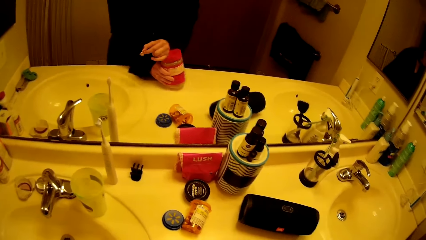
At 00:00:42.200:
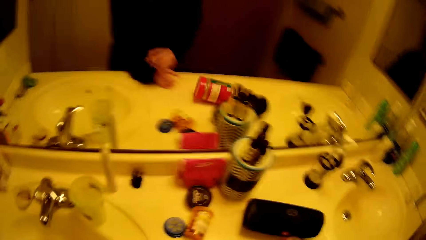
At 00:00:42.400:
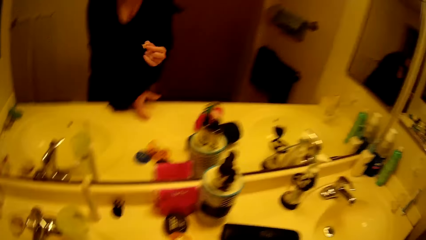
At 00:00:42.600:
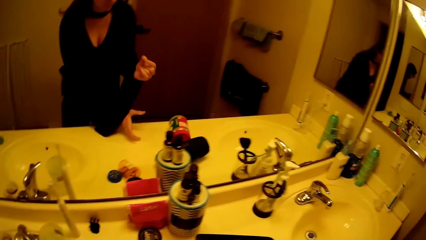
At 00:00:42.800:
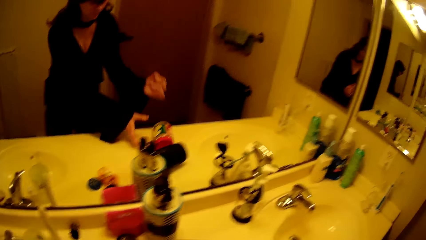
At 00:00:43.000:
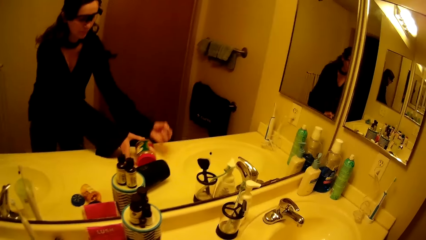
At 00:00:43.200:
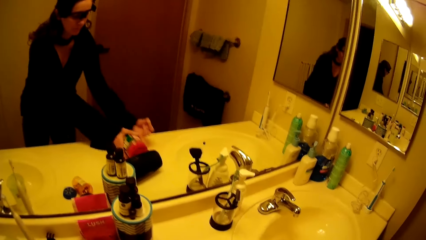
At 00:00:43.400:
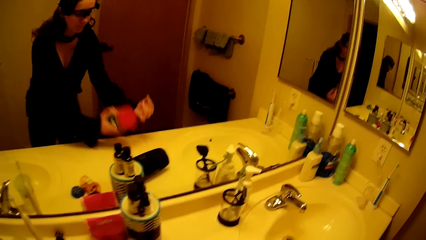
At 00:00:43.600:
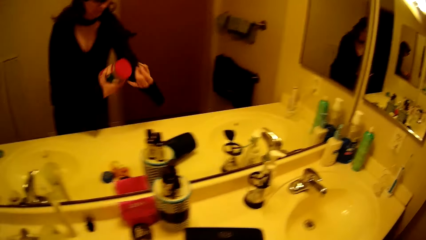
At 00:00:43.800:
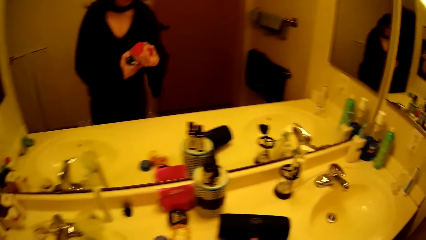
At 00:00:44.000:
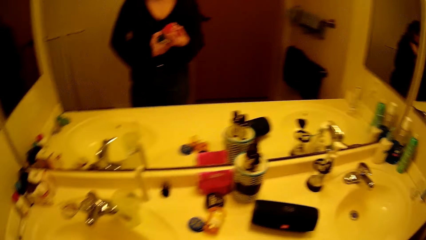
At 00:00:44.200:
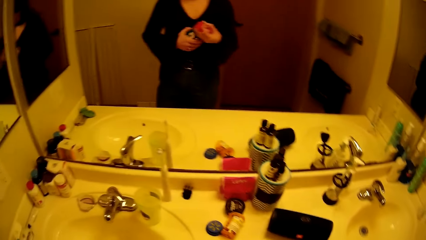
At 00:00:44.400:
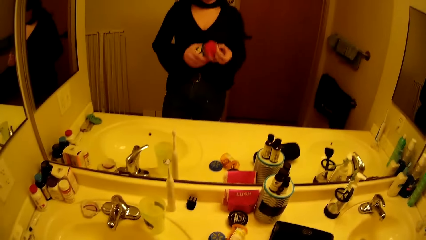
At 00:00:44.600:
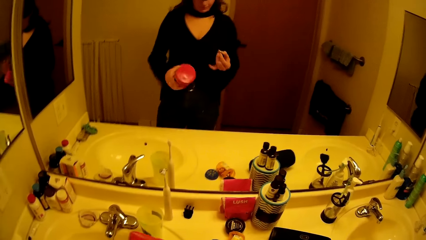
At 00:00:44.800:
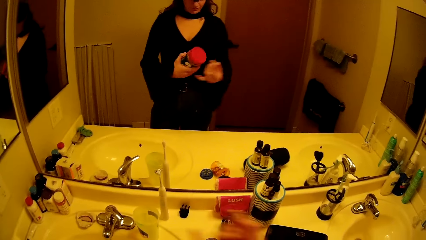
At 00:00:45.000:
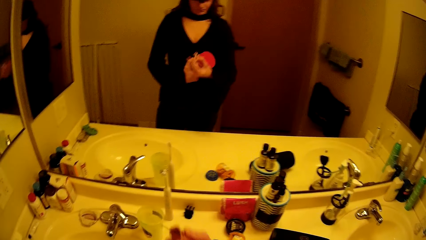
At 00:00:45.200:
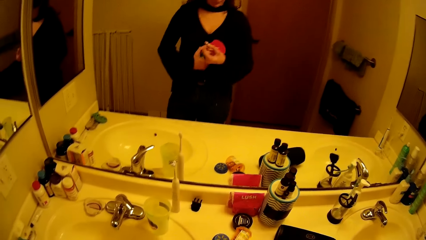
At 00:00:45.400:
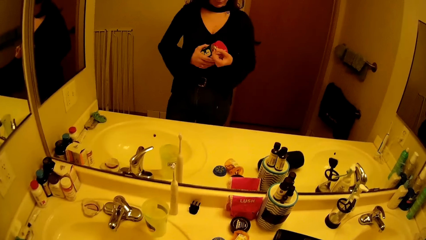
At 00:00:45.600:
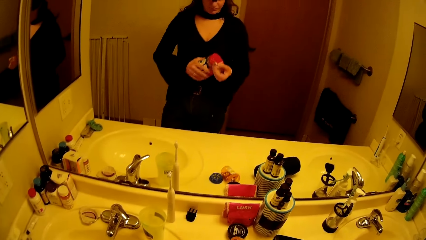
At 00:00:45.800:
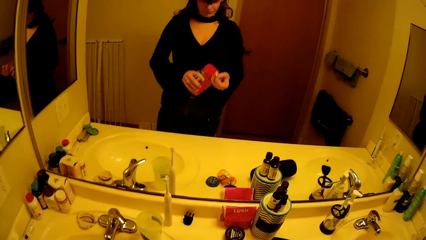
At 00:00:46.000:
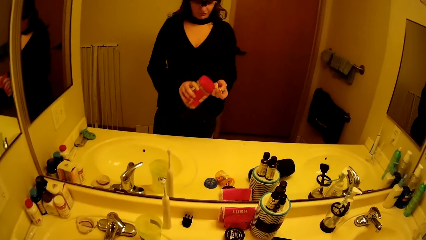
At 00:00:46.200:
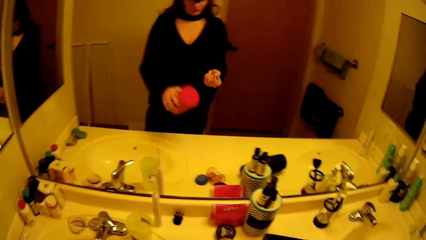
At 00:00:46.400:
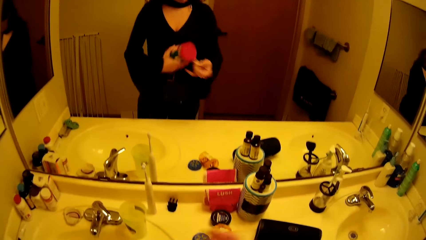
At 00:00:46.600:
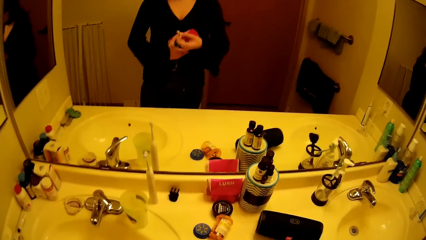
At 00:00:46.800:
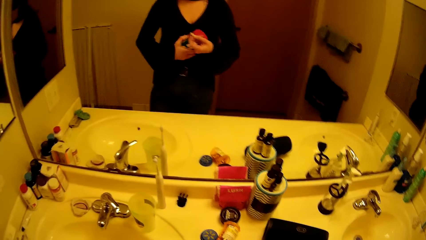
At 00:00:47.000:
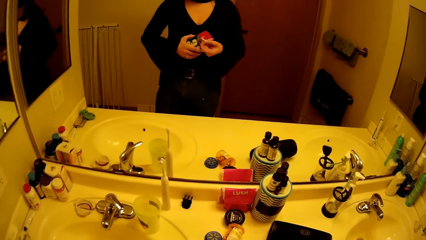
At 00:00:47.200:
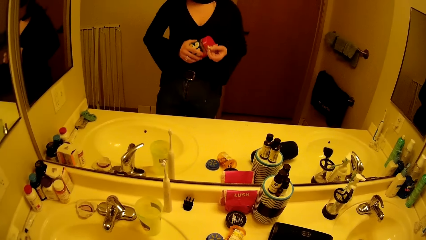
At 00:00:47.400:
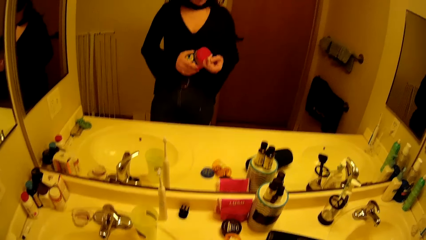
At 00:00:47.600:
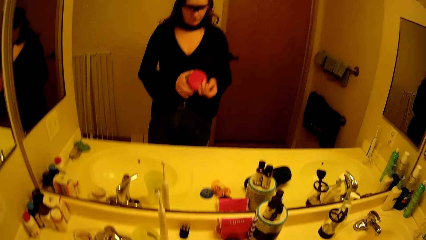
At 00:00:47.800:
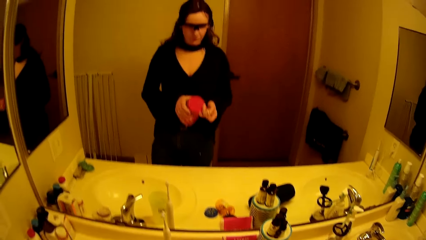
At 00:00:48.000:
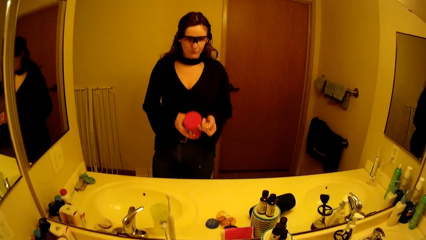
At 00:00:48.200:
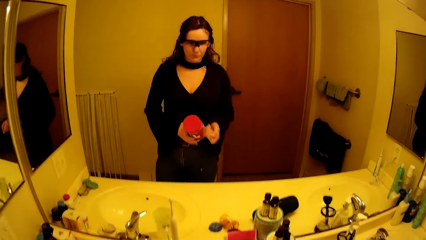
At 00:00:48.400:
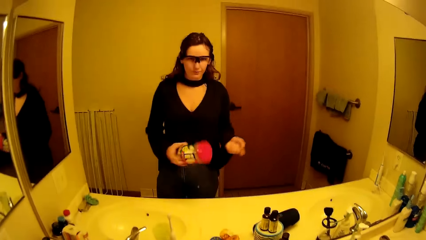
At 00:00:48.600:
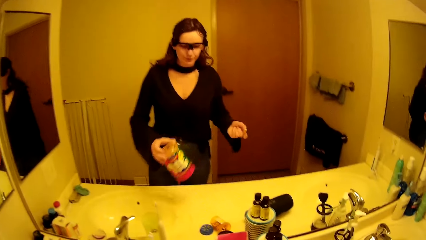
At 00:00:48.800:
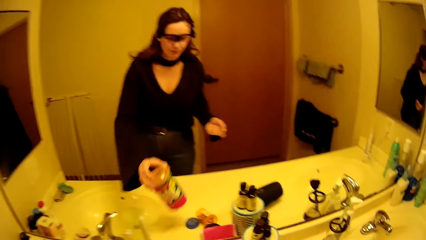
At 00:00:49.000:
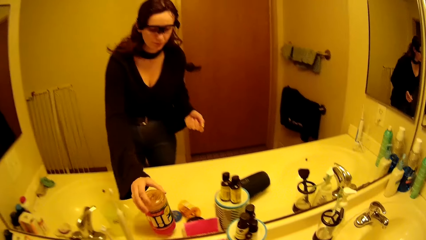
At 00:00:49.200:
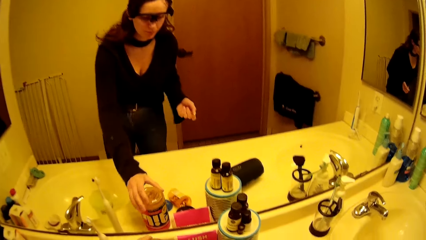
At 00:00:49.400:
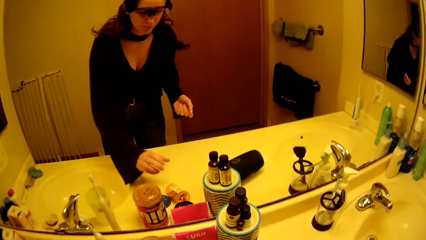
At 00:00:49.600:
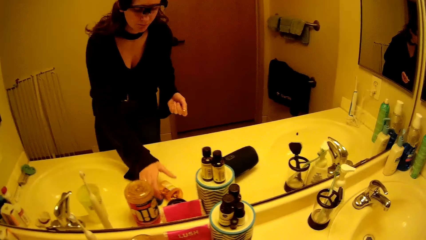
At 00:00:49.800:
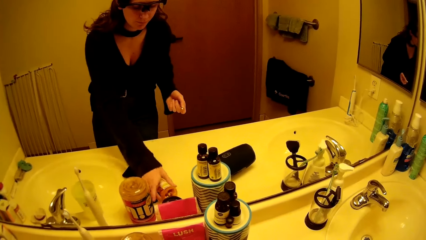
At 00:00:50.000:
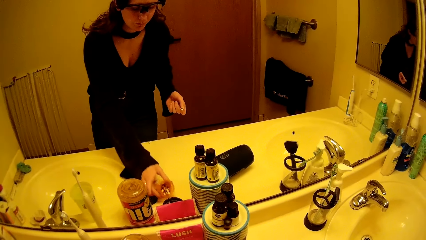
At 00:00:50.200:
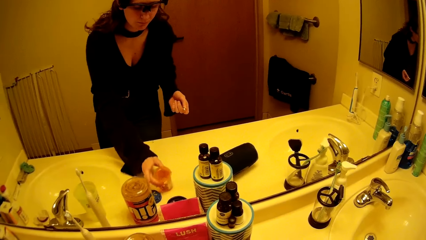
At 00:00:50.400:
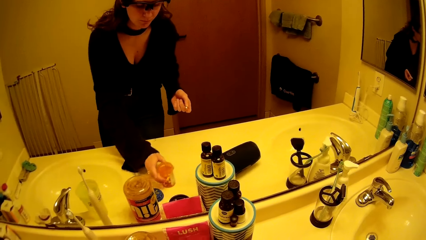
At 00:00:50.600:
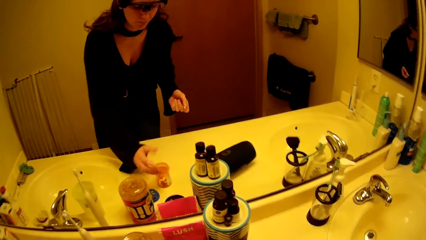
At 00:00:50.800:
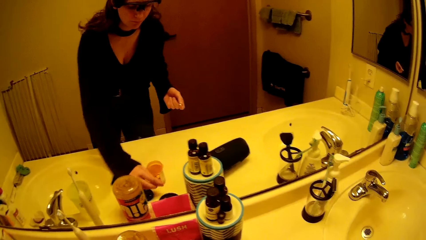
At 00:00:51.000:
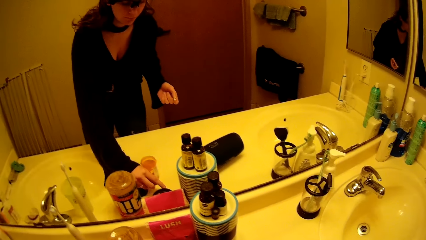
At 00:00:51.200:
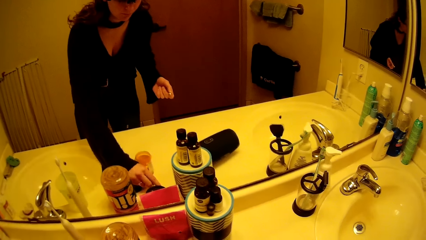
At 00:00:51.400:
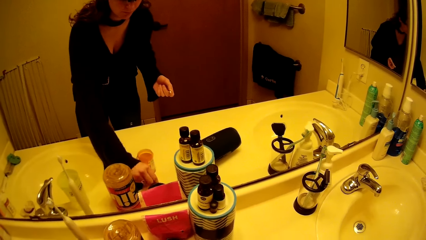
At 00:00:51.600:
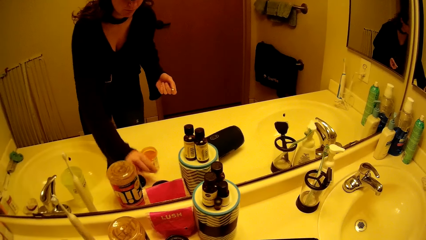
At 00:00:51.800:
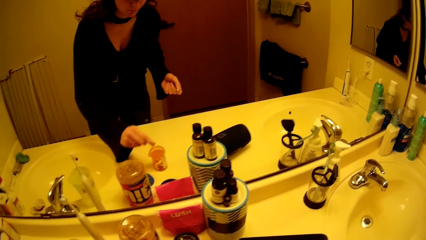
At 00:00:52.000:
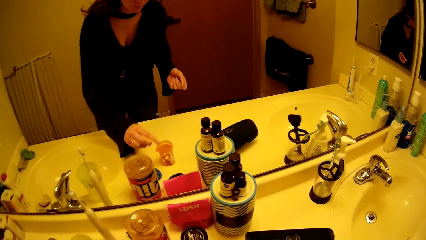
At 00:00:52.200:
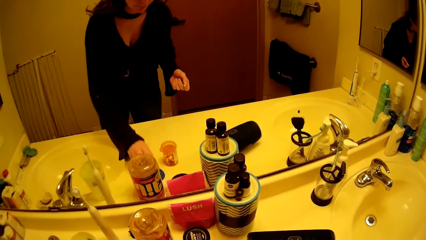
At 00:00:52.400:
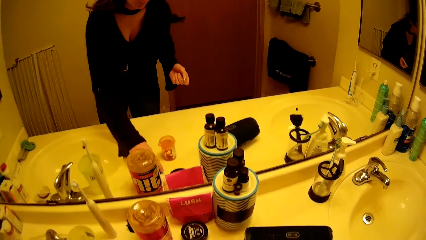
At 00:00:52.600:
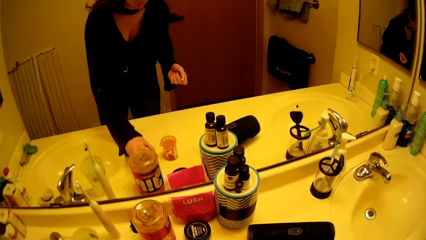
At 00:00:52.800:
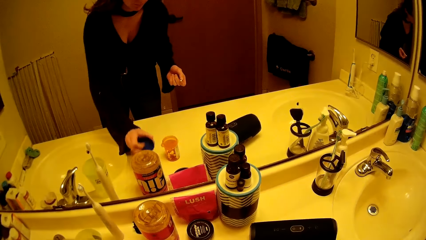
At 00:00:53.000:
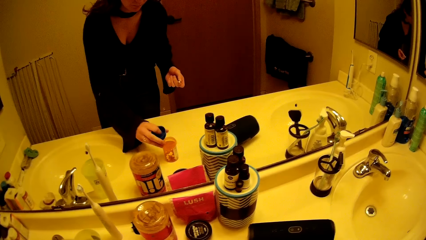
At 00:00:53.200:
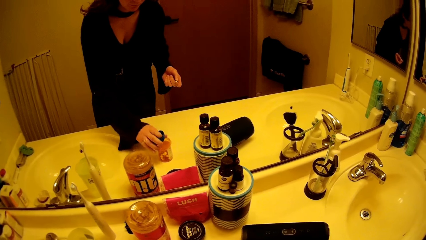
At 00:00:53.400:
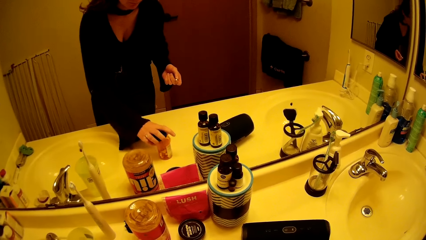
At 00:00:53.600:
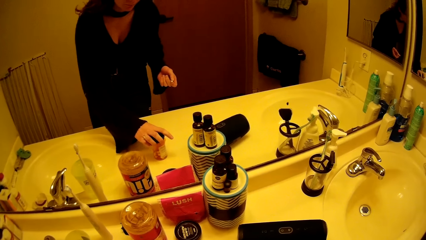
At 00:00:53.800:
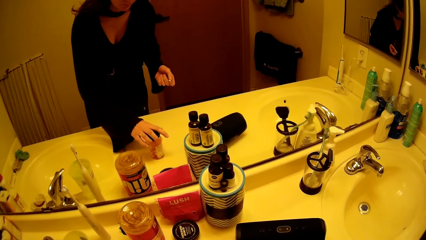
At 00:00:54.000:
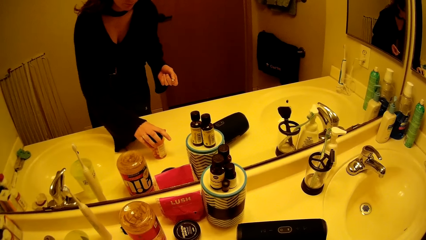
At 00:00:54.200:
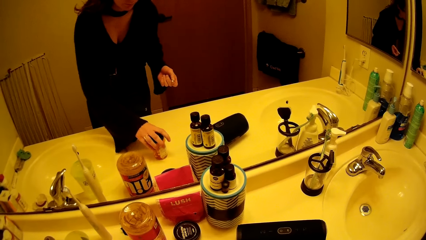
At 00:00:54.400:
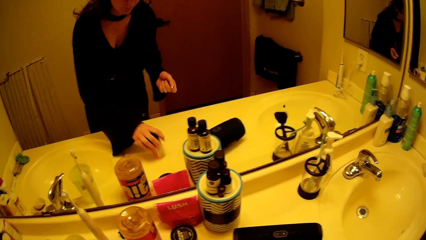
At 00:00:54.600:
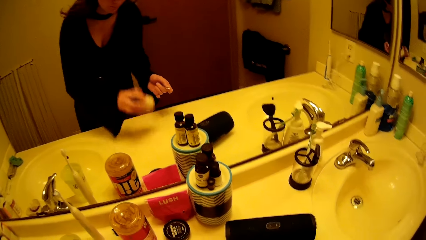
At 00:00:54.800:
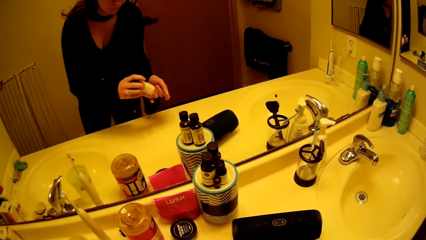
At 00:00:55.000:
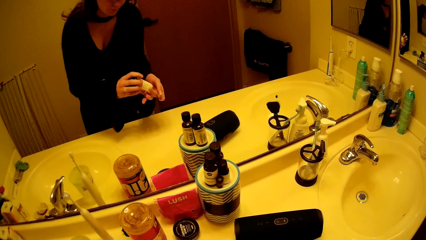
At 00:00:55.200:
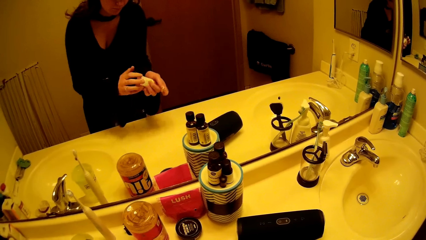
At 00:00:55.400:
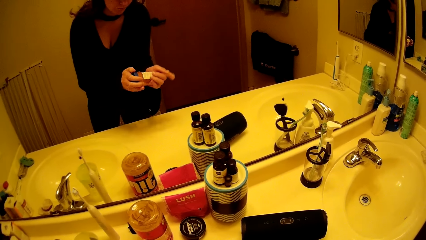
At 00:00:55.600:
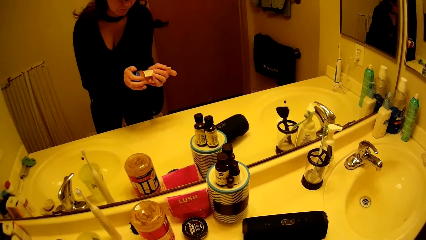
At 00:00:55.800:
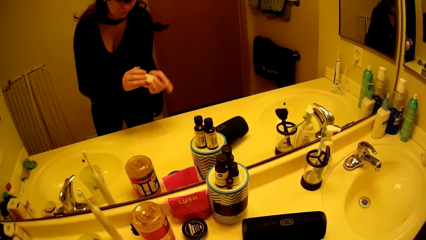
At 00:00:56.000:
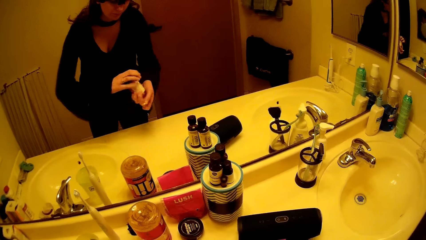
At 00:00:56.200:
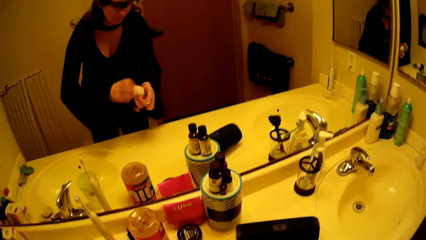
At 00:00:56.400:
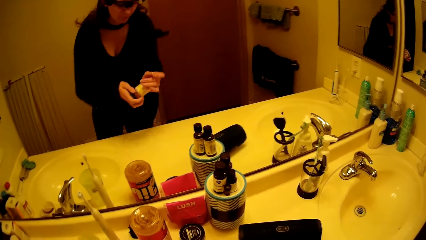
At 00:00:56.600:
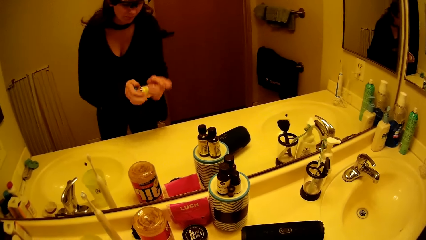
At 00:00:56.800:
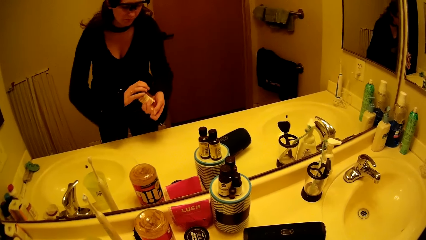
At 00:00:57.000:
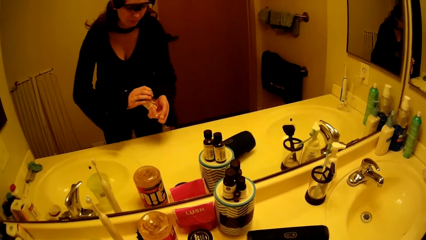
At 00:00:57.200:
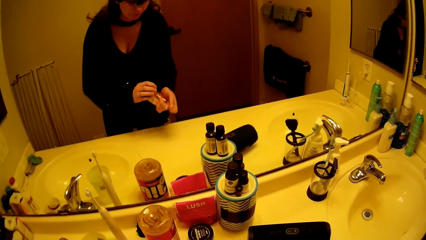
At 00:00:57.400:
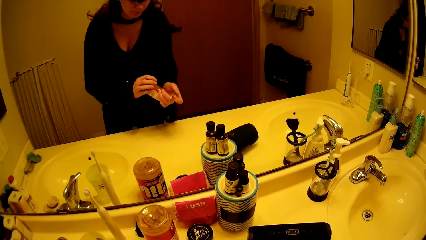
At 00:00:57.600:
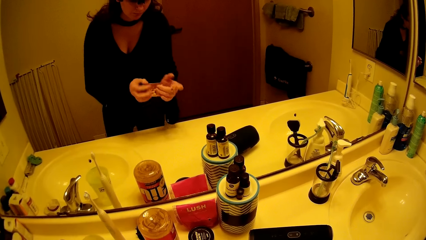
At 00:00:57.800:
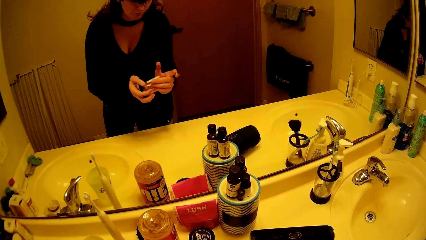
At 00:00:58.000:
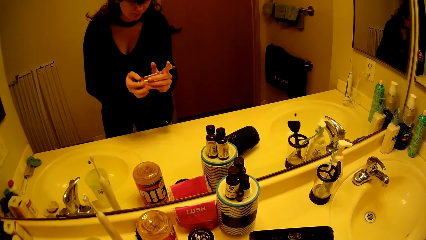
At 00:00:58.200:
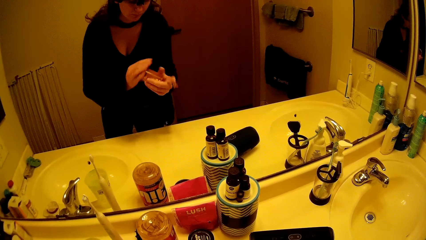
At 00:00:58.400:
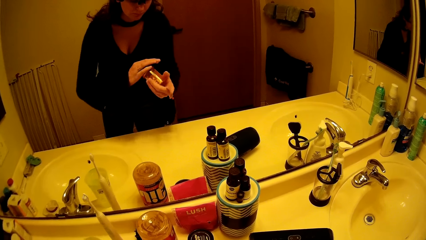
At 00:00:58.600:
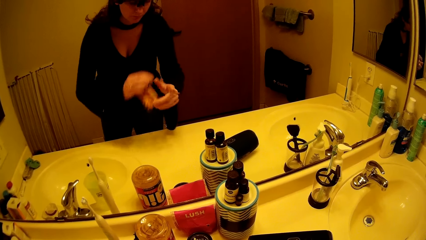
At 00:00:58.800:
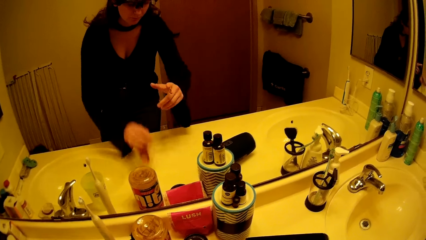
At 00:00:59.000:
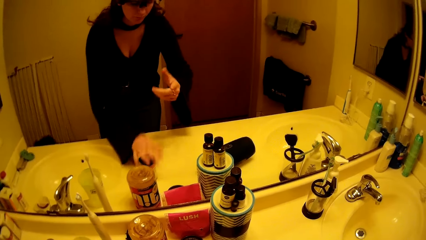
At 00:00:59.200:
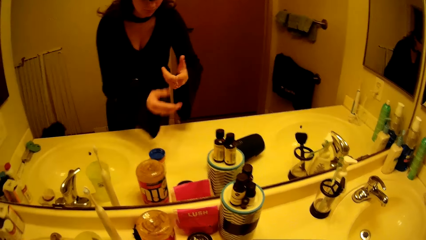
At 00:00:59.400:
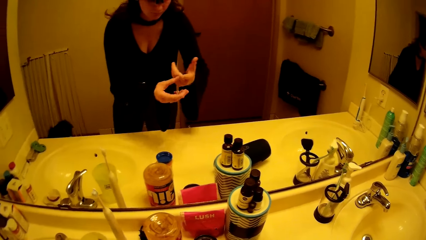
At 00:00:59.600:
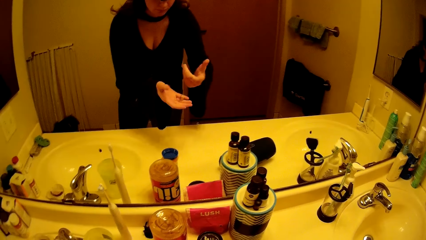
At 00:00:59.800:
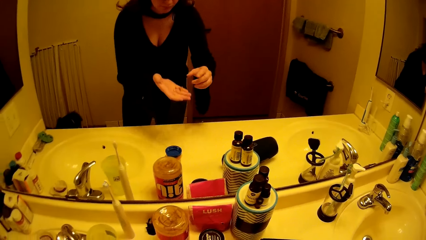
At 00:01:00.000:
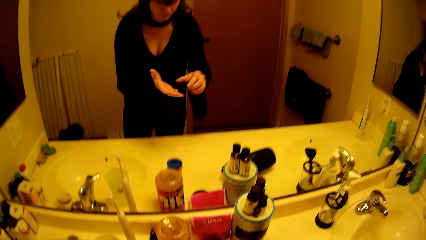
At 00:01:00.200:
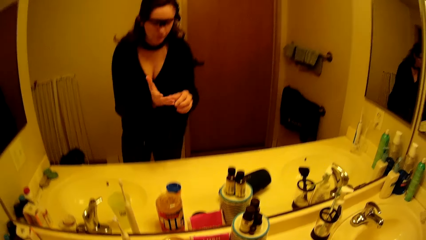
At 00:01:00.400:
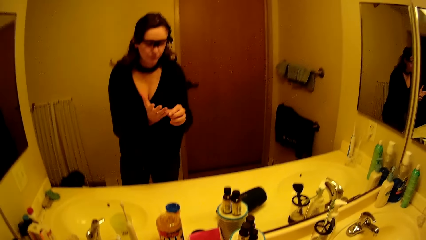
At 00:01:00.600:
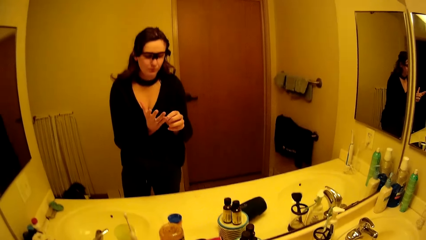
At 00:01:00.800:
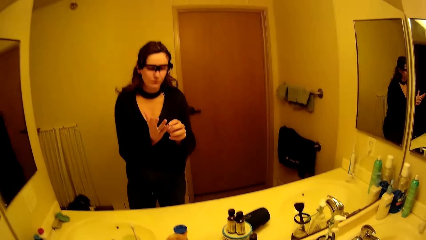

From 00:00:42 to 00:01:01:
The camera wearer drops the chocolate spread on the bathroom sink with her left hand. She picks the chocolate spread from the bathroom sink with both hands. She closes the chocolate spread jar with both hands. She drops the chocolate spread jar on the bathroom sink with her left hand. She lifts the medicine plastic container on the bathroom sink with her left hand. She picks a medicine tablet from the bathroom sink with her left hand. She drops the medicine tablet in the medicine plastic container with her left hand. She picks the lid of the medicine plastic container from the bathroom sink with her left hand. She picks the medicine plastic container from the bathroom sink with her left hand. She places the medicine plastic container in her left hand on her right hand. She closes the medicine plastic container with both hands. She drops the medicine plastic container on the bathroom sink with her left hand. She drops the chocolate spread in her right hand on her left hand.
